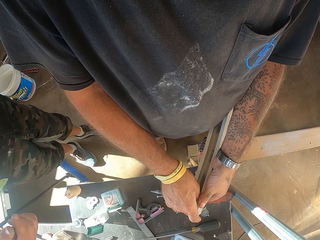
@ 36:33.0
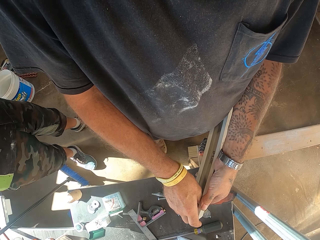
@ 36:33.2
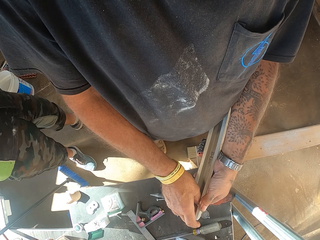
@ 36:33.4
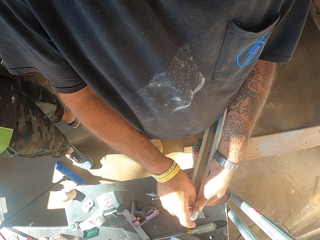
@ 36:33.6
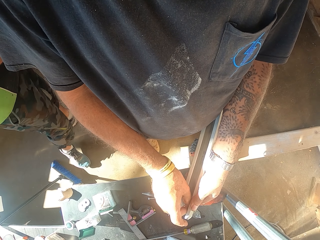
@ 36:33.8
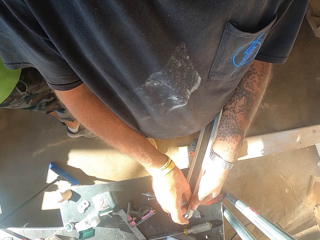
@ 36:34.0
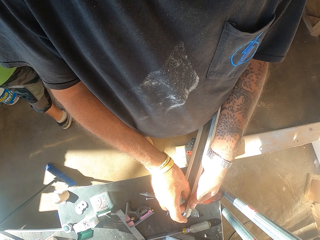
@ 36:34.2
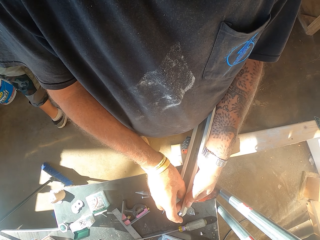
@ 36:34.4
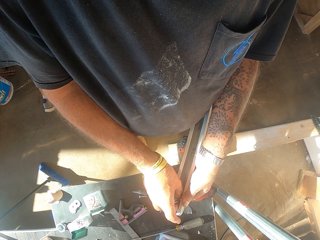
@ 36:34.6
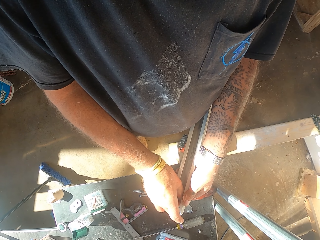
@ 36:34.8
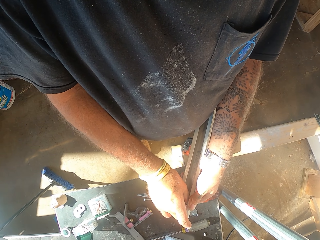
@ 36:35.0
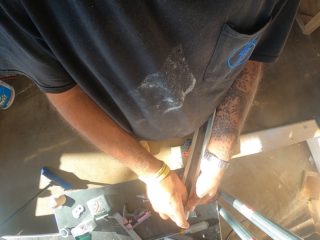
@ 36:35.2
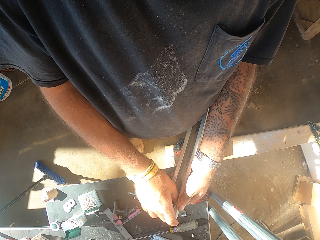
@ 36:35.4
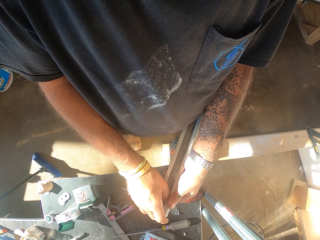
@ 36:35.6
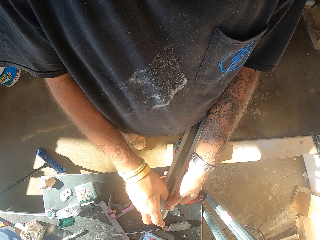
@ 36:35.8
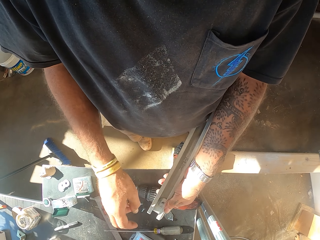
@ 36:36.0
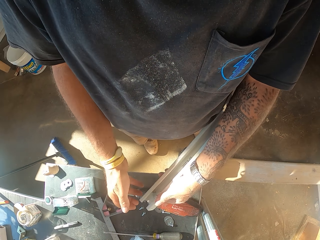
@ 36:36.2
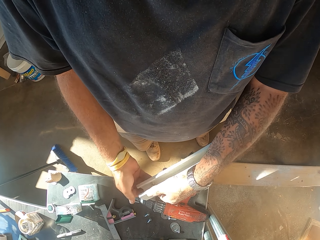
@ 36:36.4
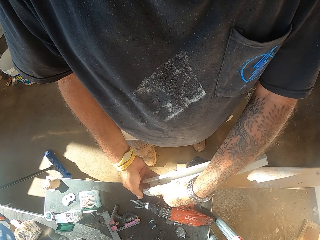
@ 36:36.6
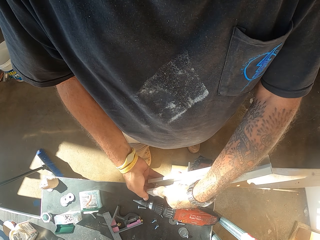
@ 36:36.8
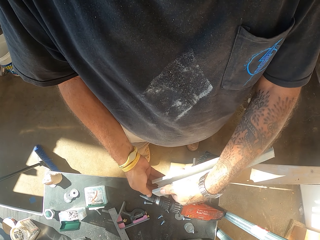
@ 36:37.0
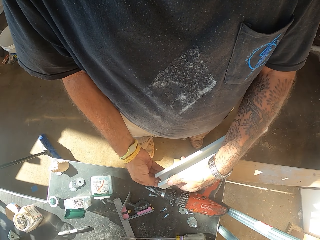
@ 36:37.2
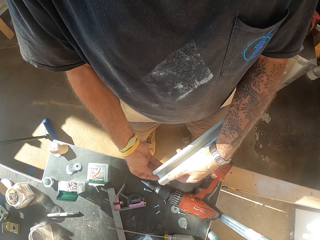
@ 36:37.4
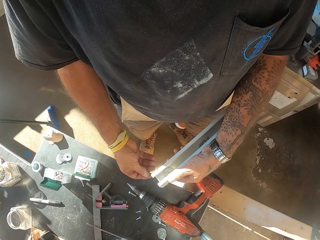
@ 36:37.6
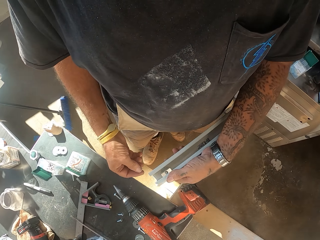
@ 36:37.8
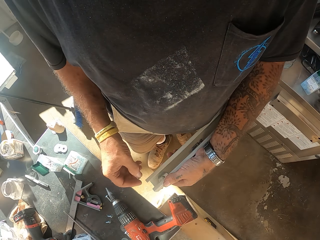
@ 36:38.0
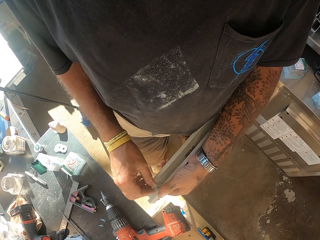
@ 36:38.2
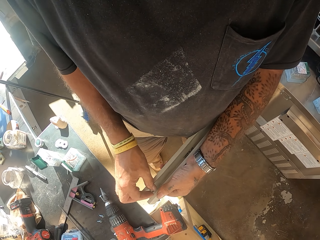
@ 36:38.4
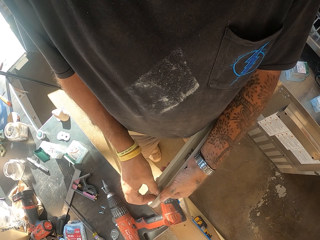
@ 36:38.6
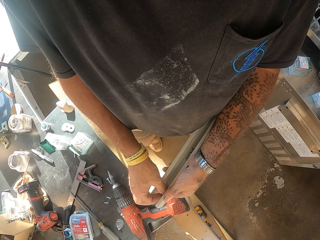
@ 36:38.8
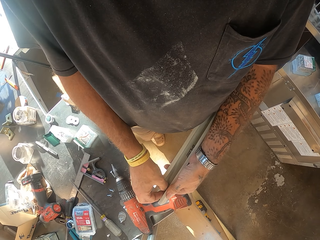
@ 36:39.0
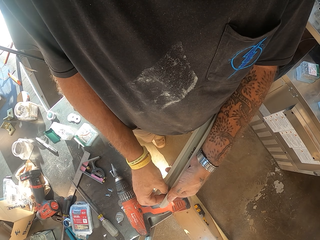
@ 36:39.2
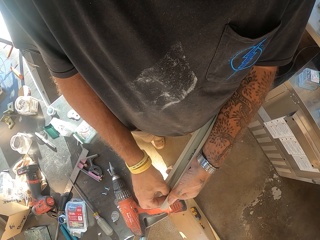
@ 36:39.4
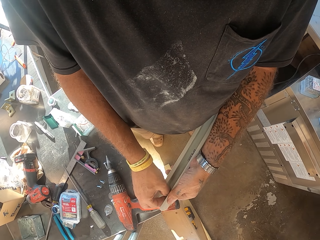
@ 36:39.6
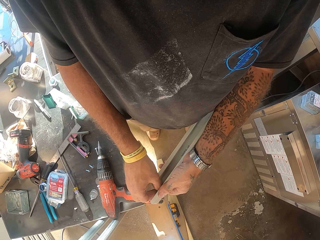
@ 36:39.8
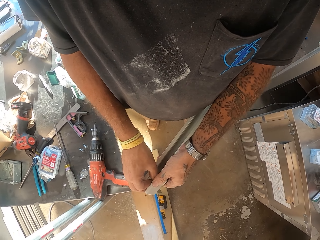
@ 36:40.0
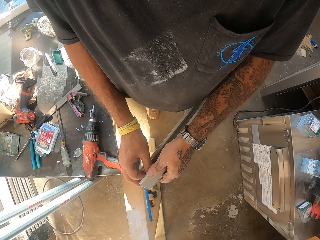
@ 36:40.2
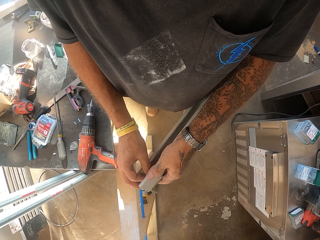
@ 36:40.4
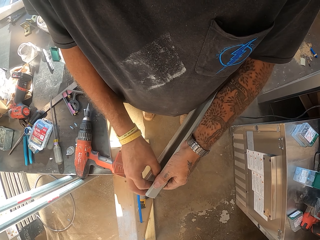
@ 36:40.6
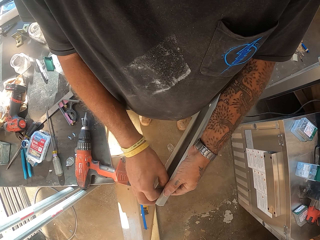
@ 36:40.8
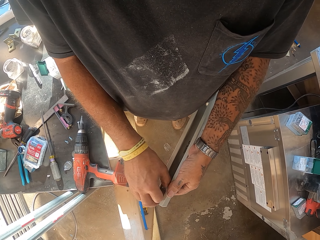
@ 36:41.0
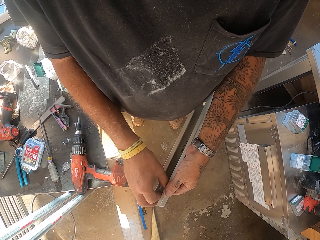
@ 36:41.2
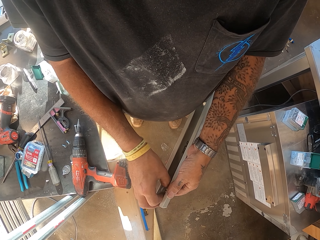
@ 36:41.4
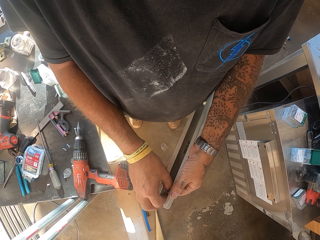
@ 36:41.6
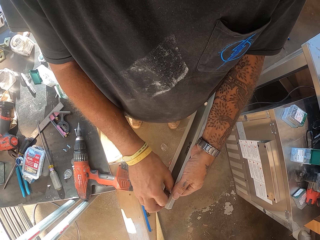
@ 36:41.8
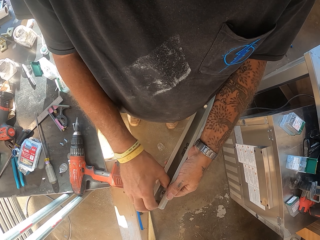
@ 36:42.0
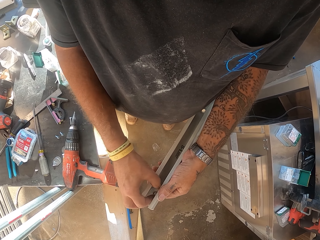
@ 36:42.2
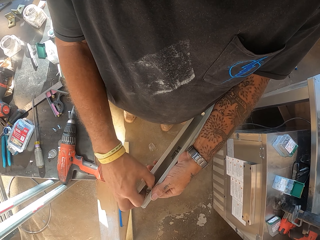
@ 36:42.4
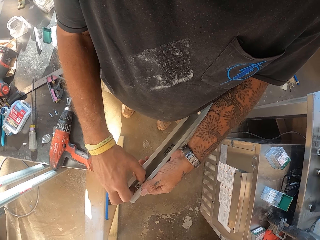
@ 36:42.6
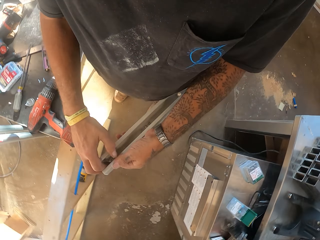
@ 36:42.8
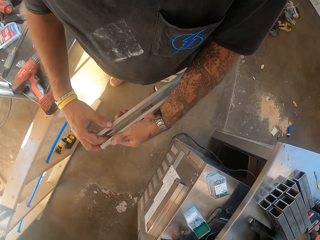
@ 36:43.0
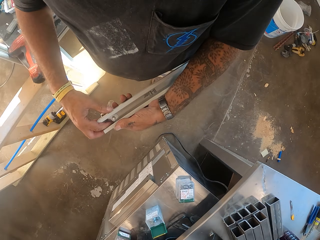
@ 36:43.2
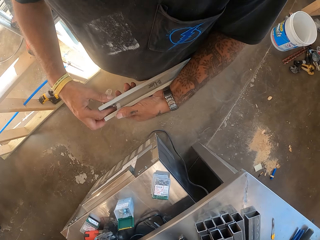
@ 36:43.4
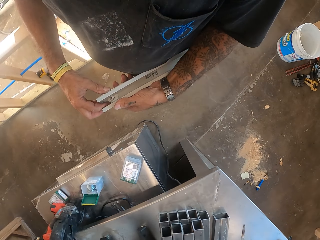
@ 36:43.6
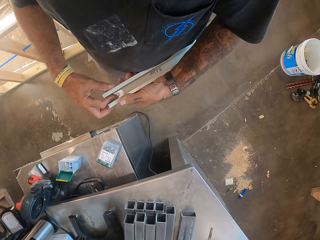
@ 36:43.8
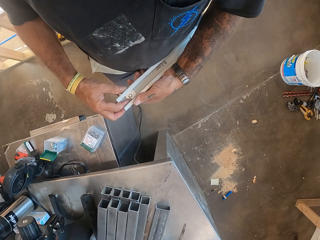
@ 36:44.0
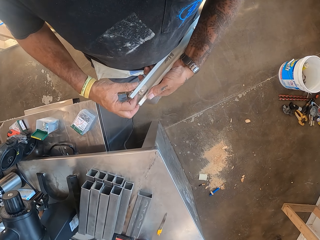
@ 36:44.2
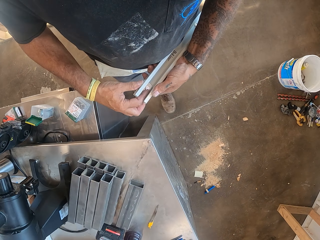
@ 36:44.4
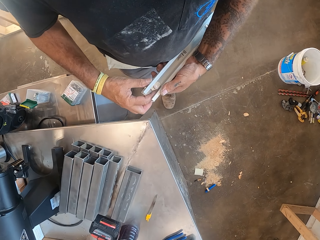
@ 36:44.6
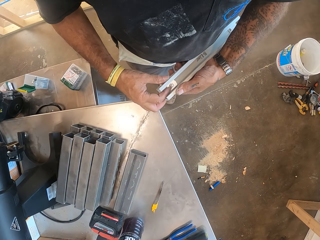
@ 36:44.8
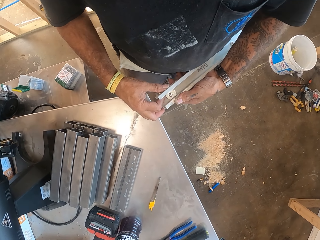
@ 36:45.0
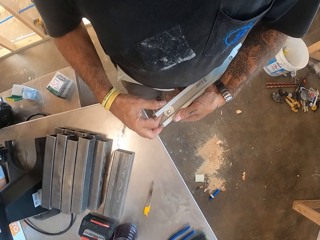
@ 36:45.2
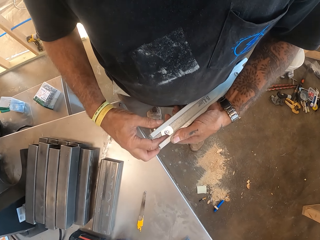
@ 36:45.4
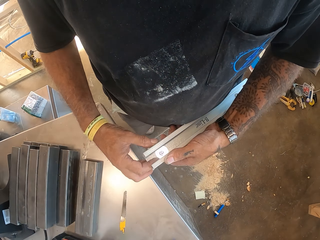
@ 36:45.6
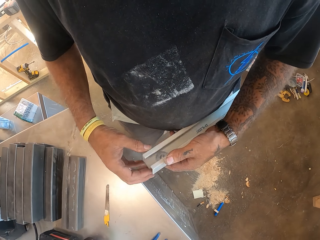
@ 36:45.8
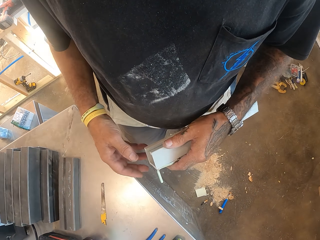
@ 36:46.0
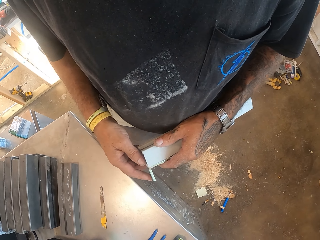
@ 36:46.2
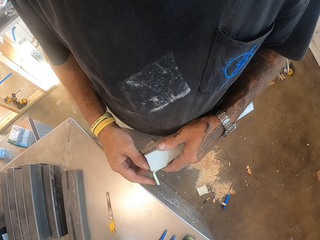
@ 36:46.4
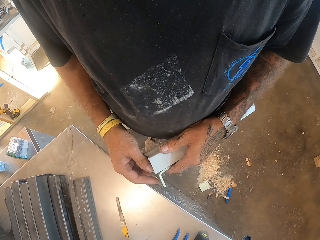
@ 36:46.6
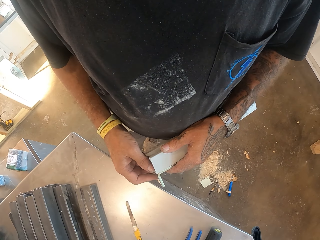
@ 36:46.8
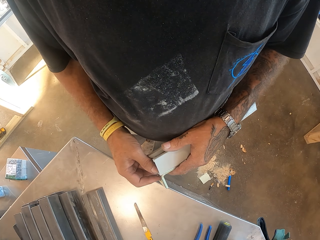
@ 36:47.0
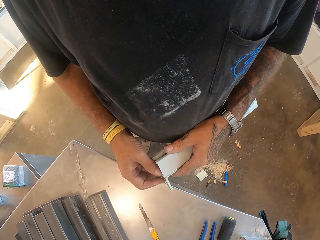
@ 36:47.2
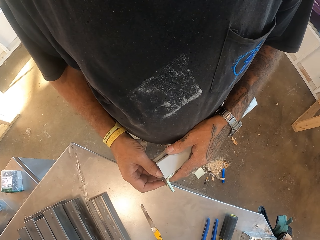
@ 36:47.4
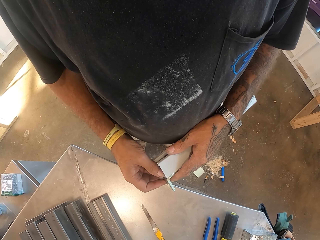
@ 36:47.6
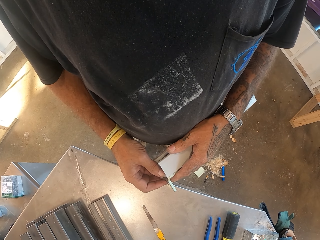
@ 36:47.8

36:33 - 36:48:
The camera wearer fastens the nut. The person walks in the workshop. The camera wearer fastens the nut. They turn around. They tighten the nut.

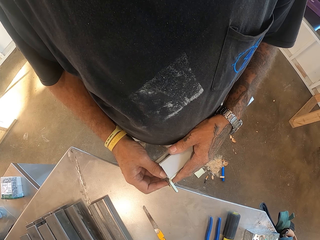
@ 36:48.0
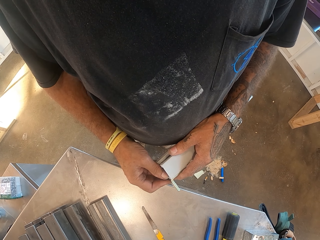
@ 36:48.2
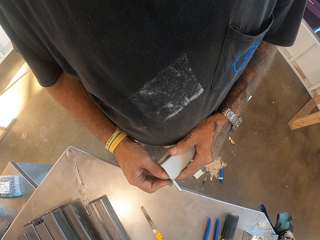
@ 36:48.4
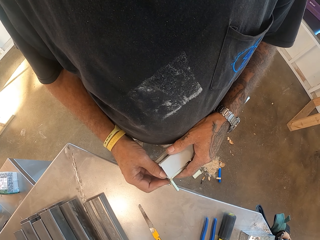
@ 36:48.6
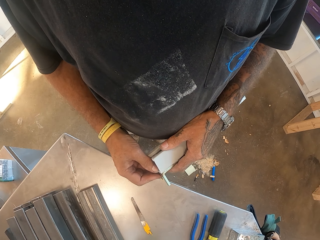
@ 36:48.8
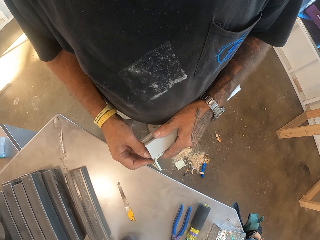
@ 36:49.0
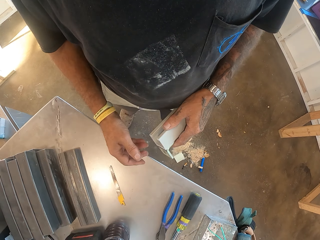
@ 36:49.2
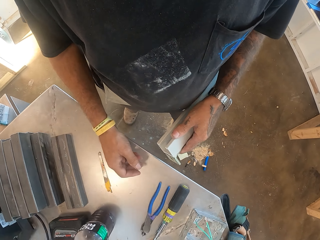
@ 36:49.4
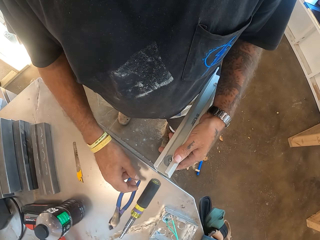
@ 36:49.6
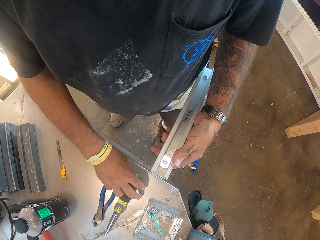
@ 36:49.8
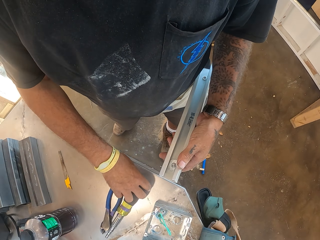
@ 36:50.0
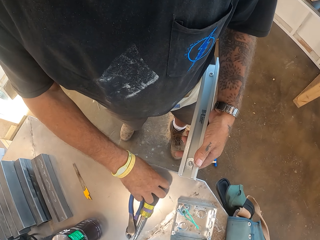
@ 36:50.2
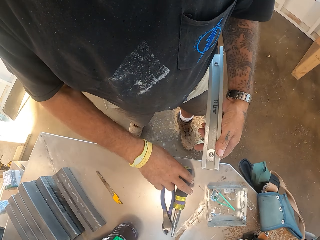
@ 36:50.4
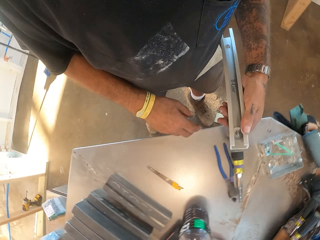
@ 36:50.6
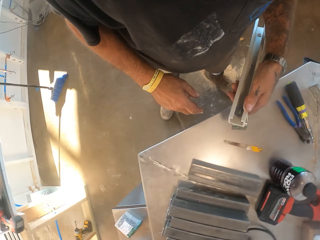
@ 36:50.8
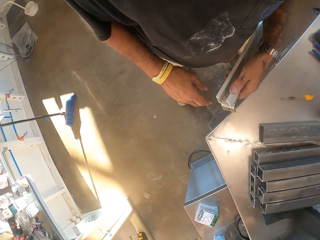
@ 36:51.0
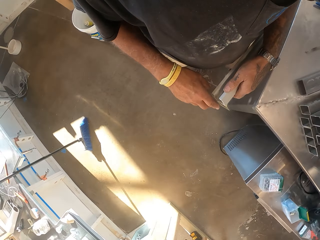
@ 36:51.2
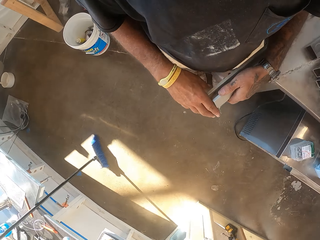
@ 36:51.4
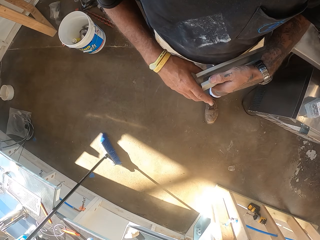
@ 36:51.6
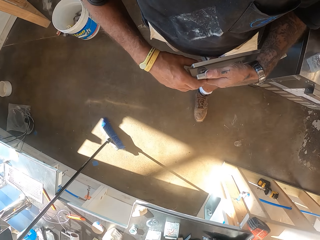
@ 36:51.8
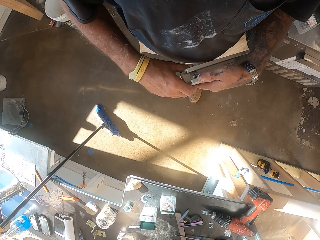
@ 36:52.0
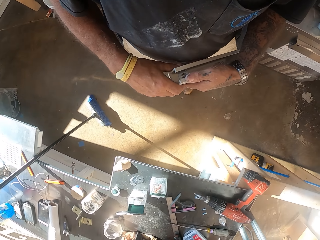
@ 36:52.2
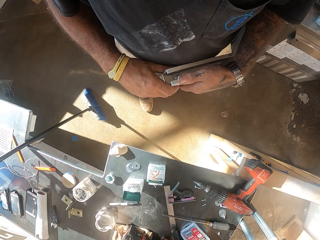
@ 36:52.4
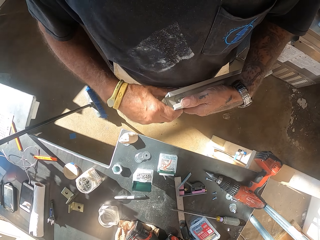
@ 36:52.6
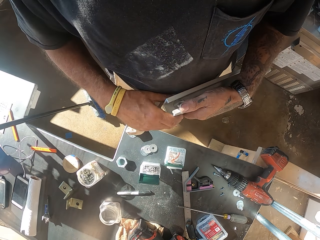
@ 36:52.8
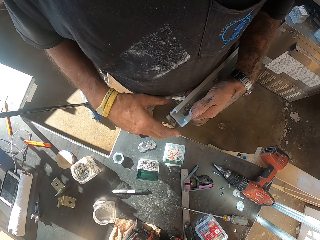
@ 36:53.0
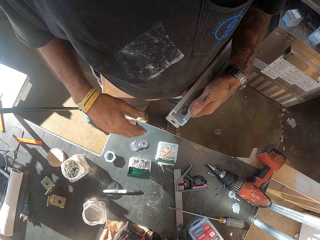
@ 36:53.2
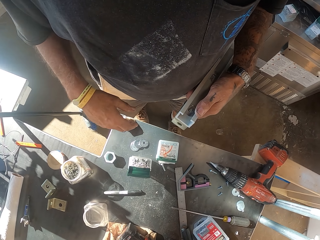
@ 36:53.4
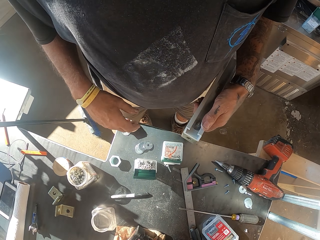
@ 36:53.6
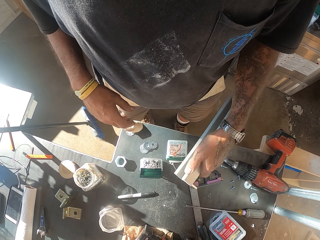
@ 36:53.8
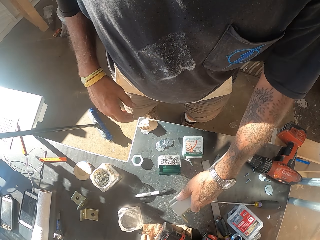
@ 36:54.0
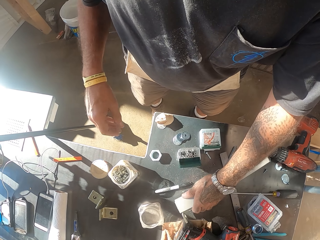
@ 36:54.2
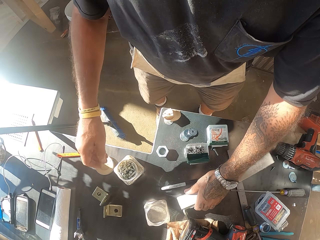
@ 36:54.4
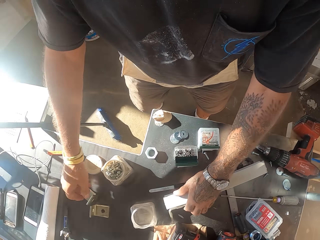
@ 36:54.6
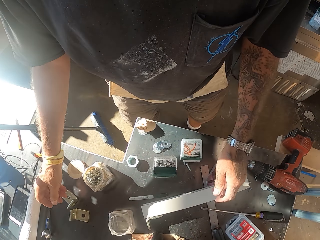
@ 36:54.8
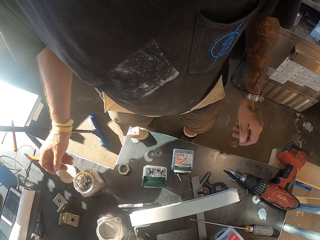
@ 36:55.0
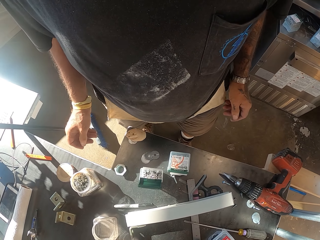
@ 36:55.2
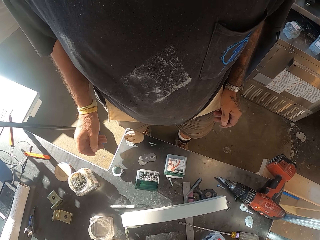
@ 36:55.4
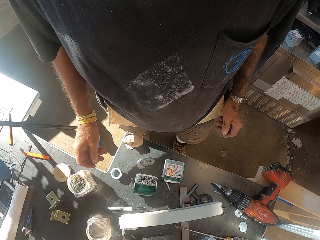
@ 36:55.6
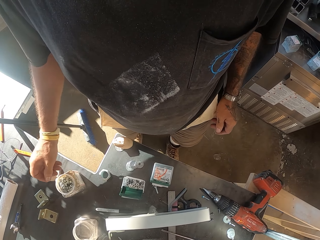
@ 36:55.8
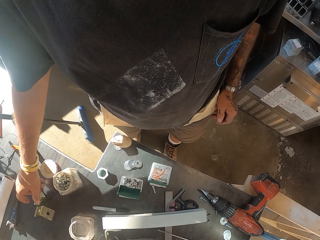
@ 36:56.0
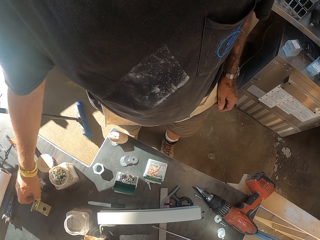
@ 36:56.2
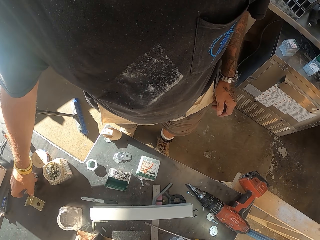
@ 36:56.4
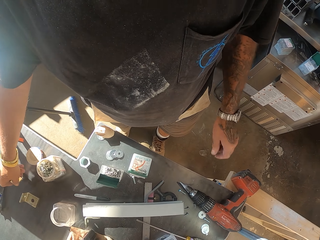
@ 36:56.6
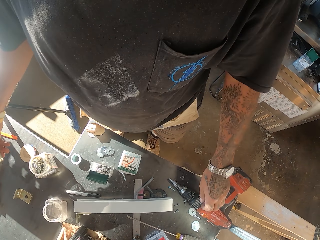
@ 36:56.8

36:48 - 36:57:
The camera wearer picks the pliers. They turn around. They walk in the workshop. They put the plastic rail on the table. They pick up a metal holder.
